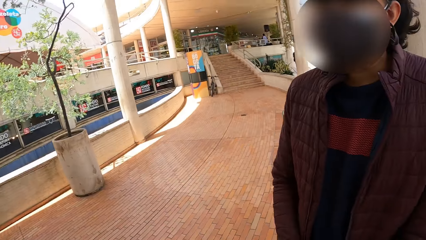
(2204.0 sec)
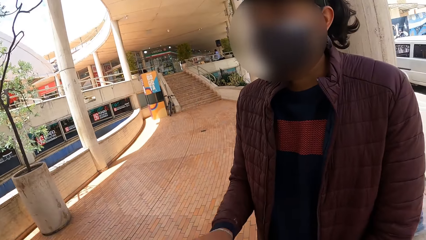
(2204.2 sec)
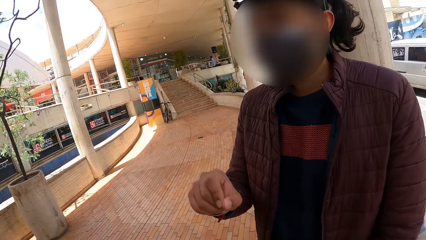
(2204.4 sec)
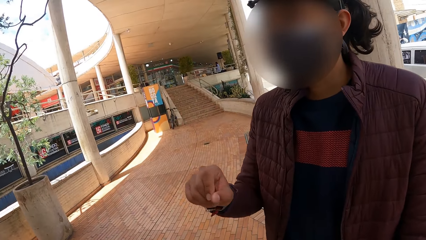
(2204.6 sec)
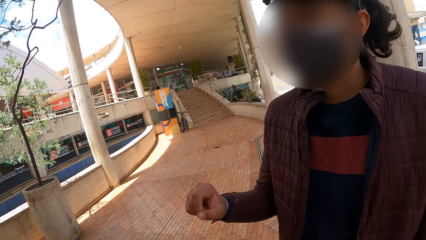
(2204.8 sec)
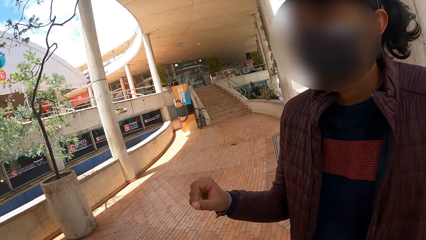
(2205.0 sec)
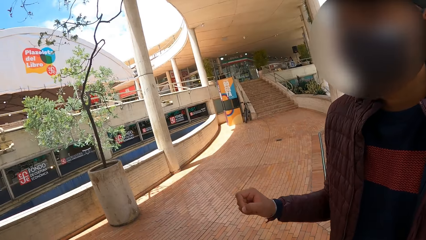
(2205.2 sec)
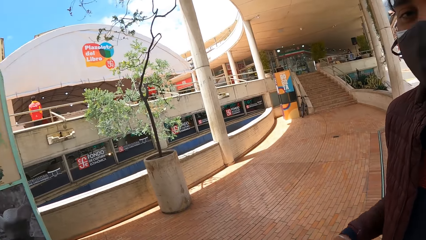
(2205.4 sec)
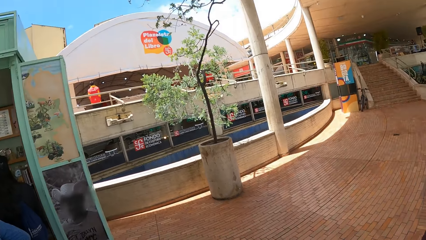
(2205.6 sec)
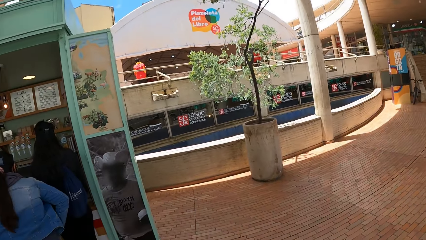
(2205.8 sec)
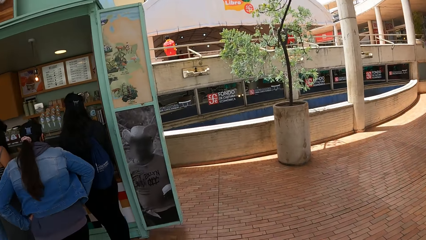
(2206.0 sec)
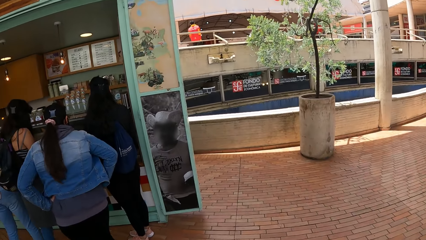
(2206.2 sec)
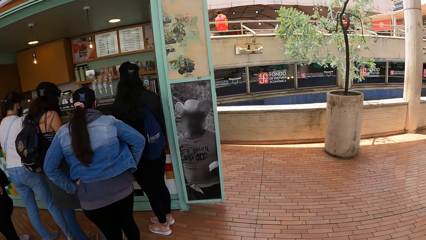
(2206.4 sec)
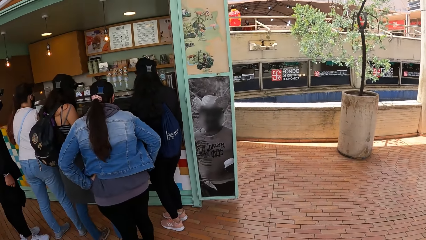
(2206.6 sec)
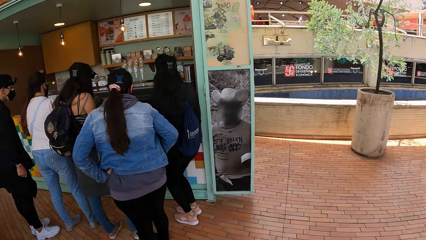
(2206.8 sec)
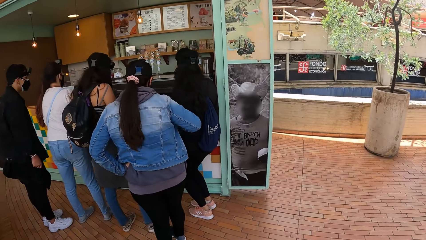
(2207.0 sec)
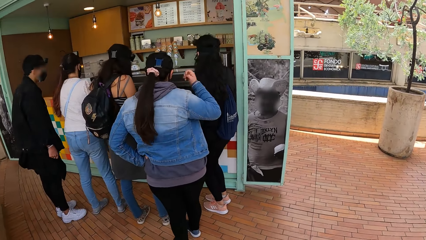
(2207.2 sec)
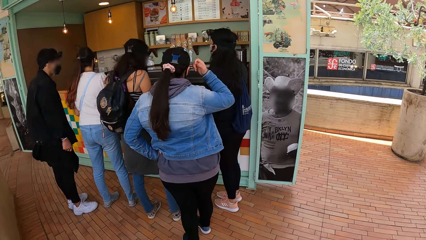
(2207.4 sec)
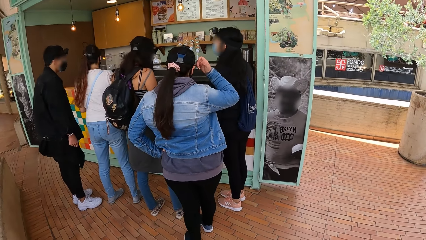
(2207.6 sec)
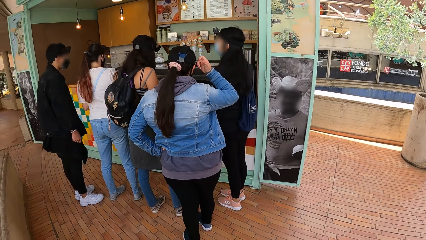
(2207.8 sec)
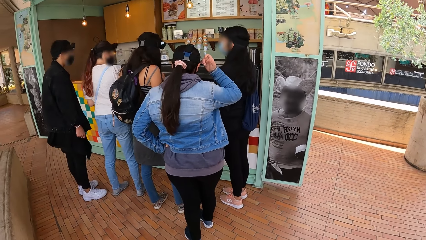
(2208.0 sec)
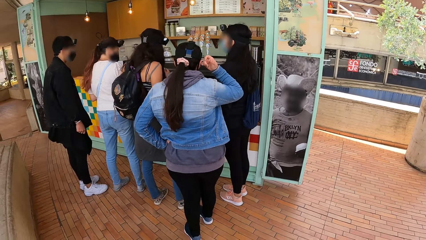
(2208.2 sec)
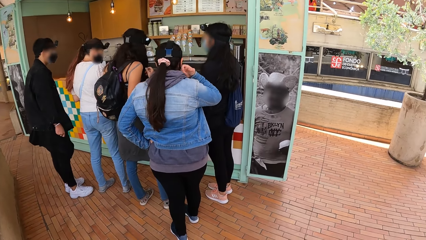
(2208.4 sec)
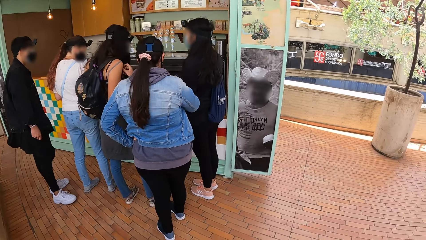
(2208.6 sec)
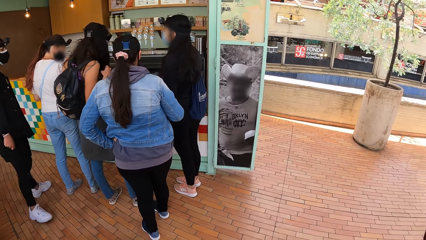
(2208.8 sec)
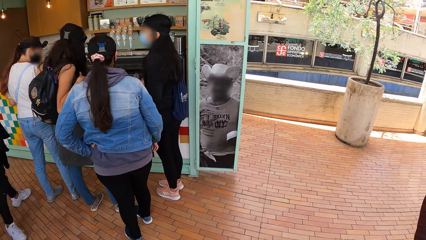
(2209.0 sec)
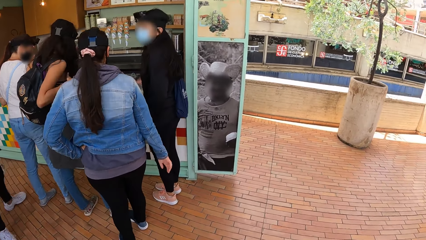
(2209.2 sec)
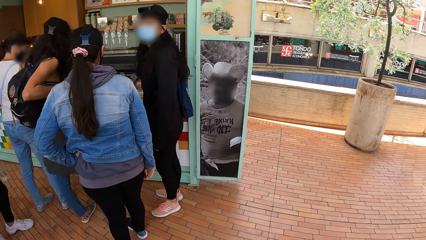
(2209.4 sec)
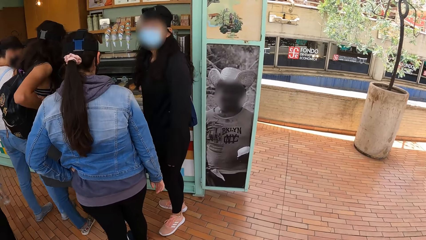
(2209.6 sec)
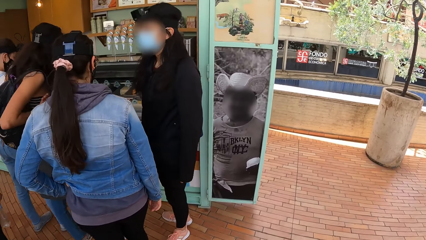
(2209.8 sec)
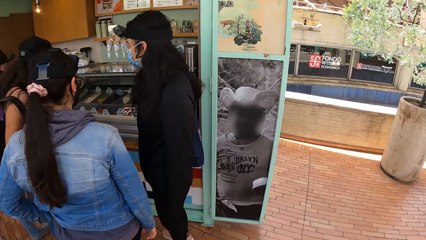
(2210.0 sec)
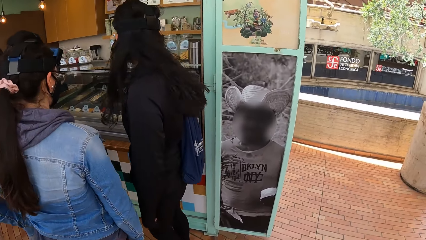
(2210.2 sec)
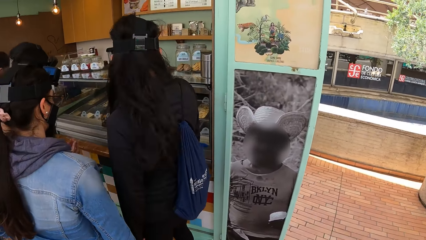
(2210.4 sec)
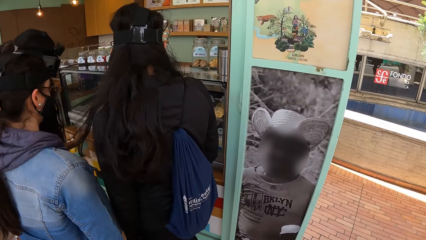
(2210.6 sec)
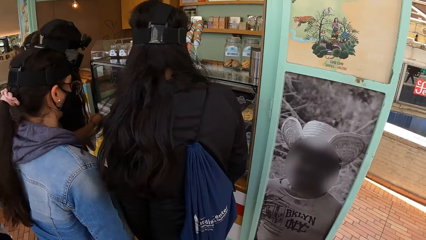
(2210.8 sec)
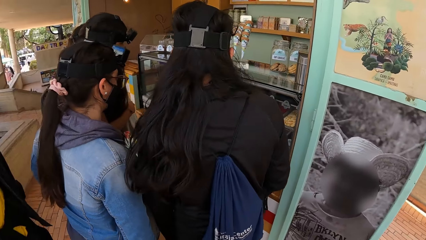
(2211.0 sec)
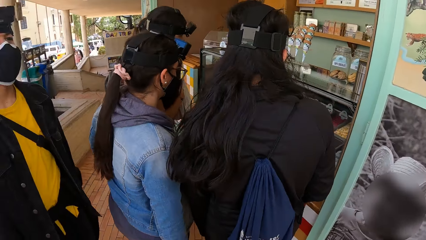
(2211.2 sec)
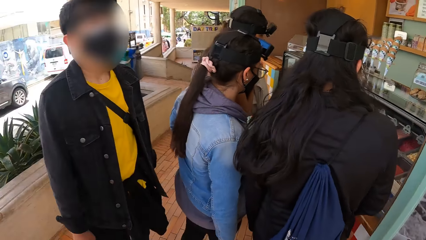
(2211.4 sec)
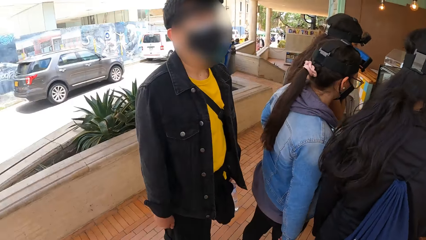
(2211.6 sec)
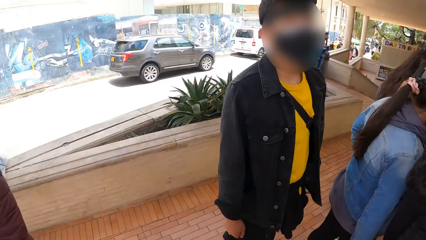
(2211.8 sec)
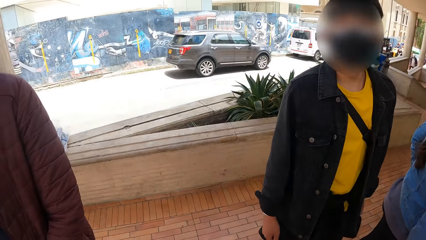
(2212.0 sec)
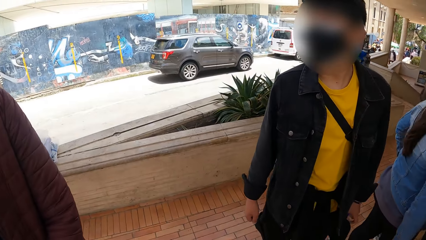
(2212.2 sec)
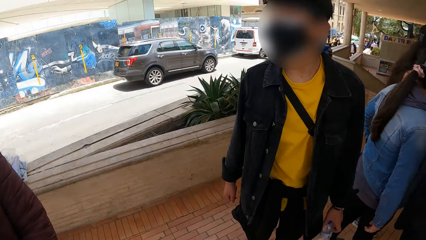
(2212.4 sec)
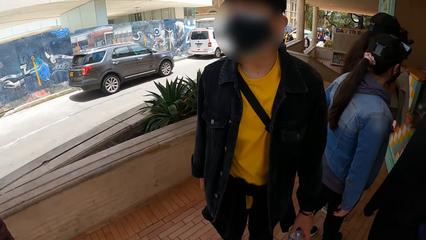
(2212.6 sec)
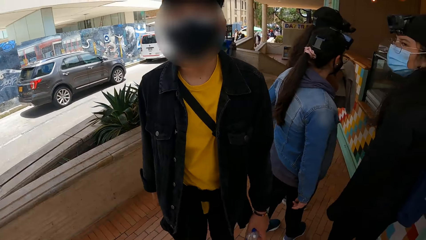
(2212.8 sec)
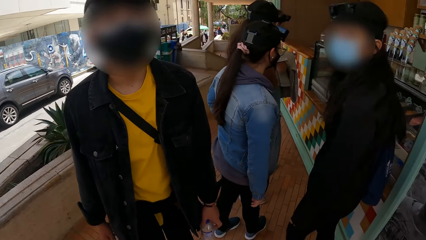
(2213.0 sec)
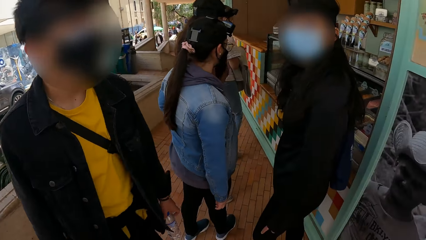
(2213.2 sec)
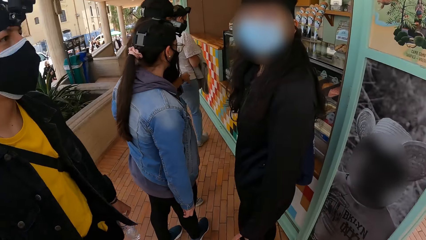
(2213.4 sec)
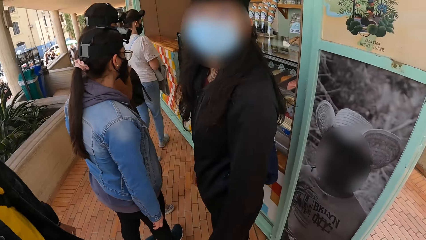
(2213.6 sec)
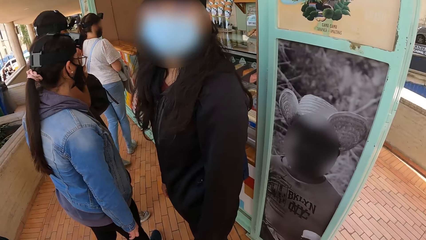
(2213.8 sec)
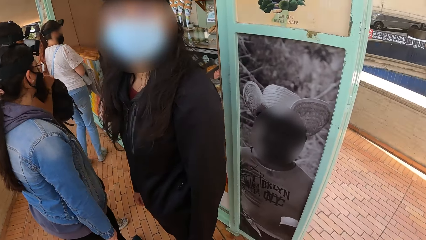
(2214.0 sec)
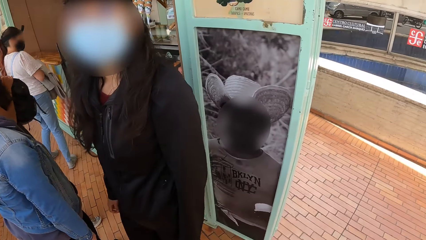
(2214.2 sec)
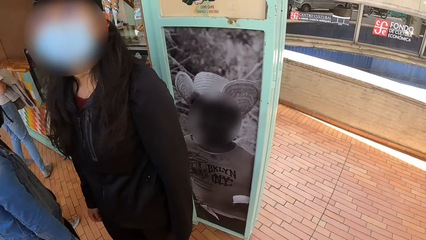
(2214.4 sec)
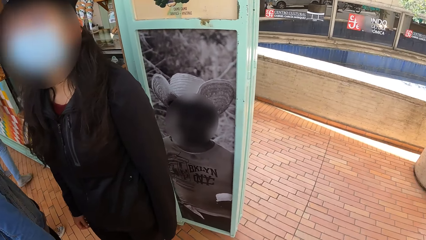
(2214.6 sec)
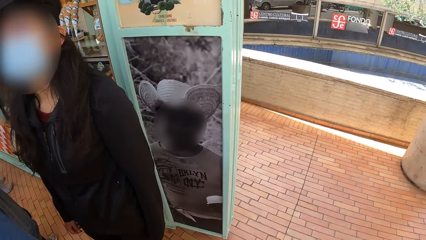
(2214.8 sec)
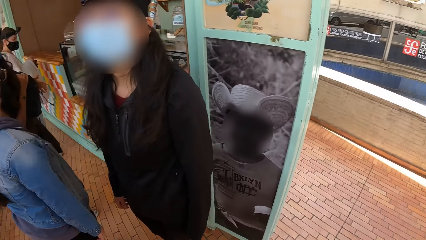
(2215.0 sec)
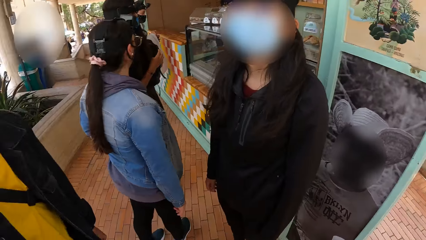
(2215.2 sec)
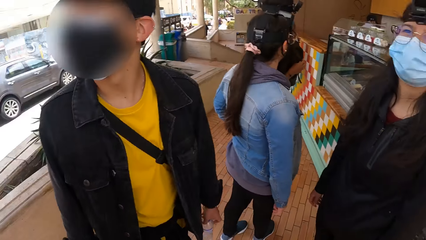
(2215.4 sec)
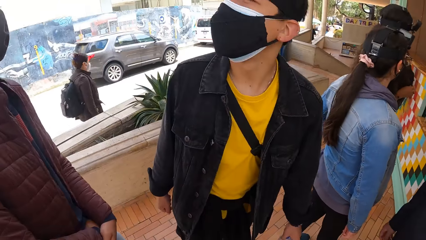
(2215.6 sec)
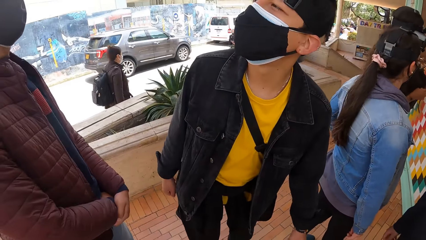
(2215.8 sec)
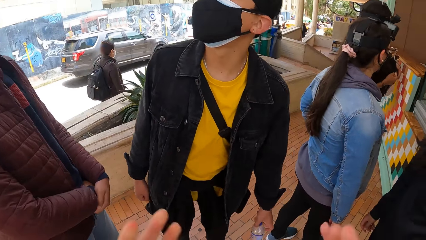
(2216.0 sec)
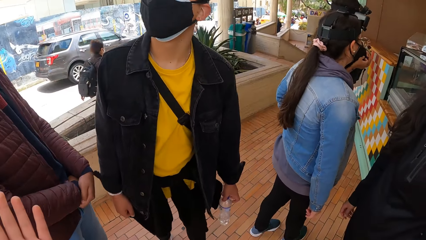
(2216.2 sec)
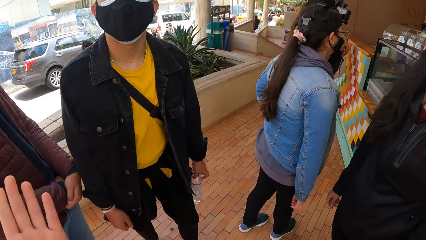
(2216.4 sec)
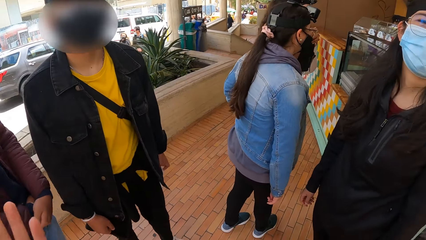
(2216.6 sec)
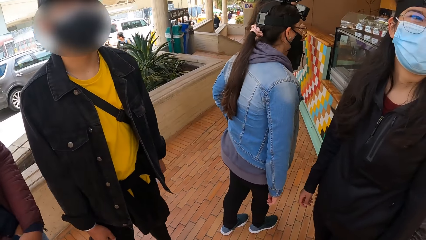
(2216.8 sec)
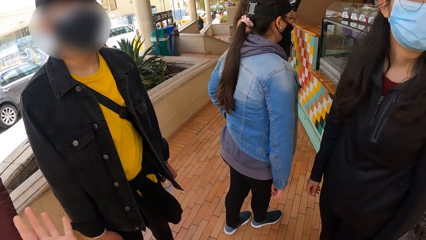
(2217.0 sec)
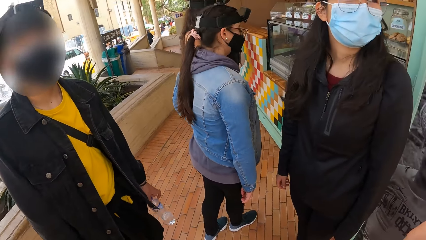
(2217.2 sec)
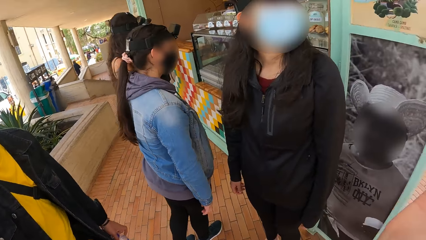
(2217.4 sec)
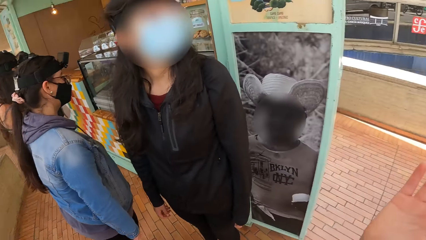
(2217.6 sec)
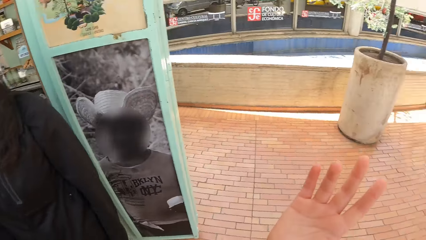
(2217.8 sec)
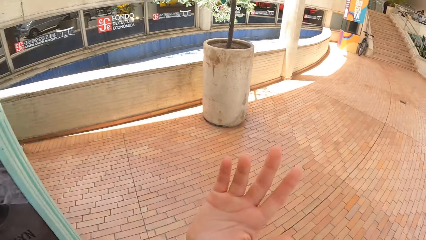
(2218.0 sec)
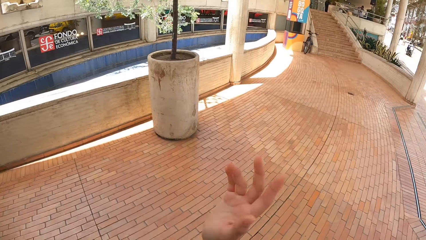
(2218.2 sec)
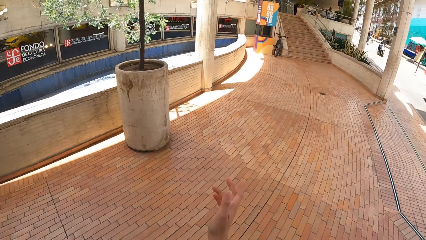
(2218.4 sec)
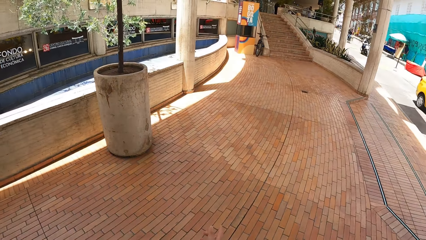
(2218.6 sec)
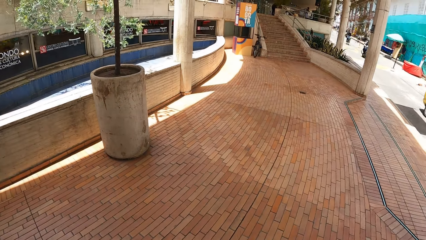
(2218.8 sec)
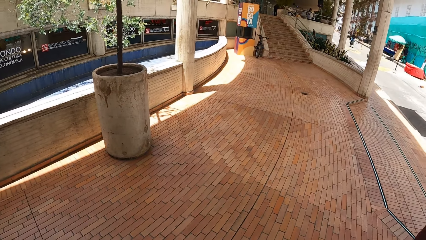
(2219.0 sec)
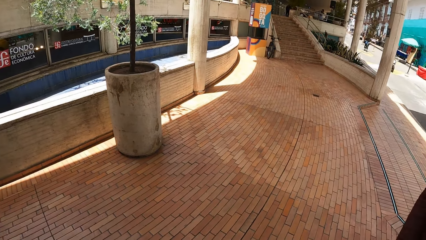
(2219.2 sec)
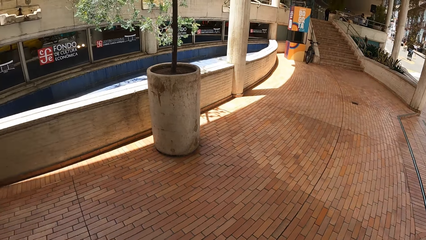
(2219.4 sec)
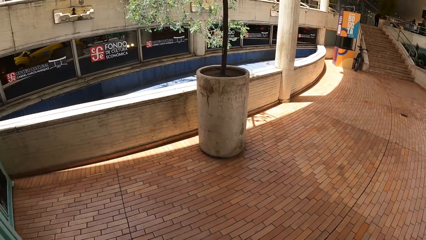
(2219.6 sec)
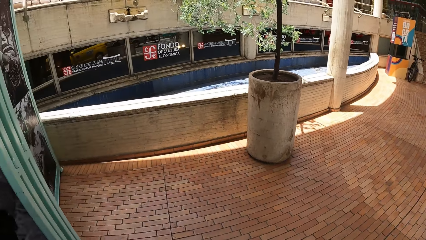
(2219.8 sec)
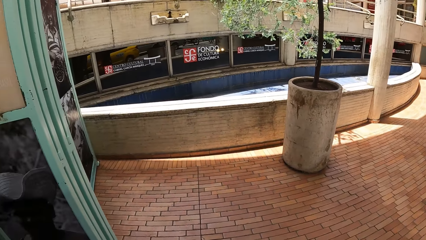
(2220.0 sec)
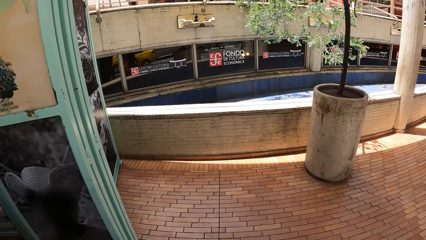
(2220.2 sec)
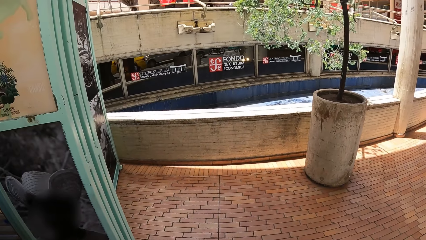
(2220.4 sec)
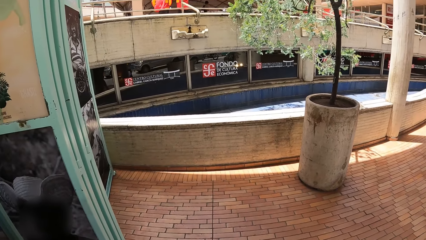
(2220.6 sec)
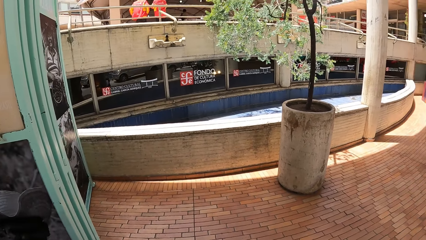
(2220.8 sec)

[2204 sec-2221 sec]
The camera wearer interacts with a man. She looks around the ice cream shop. She interacts with another man, the first man and a woman. She raises her hands.
